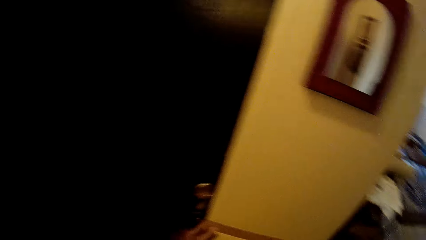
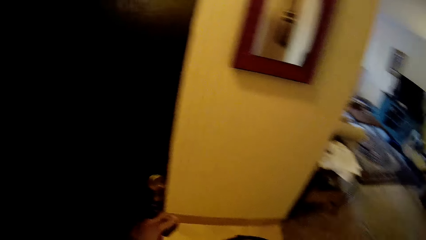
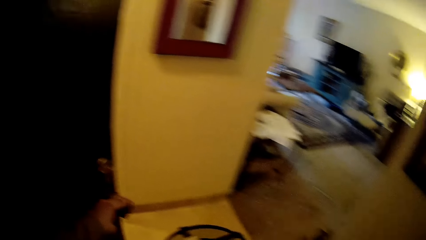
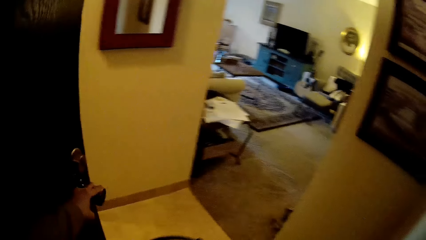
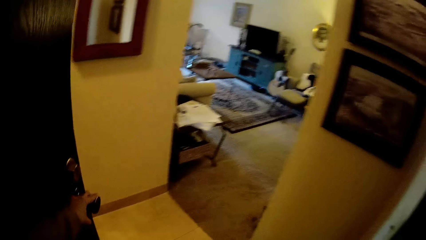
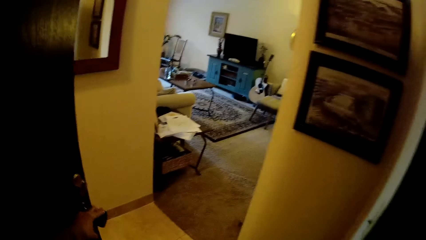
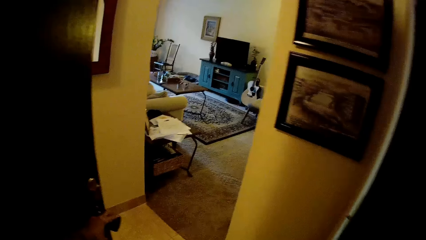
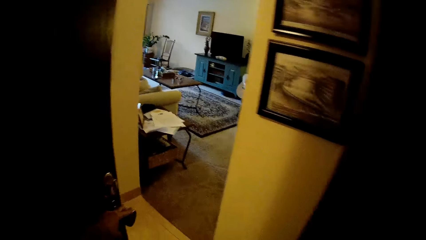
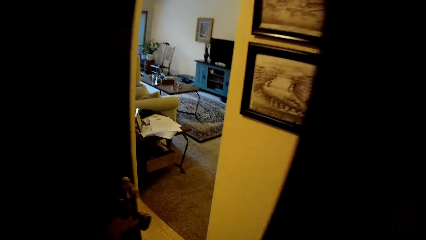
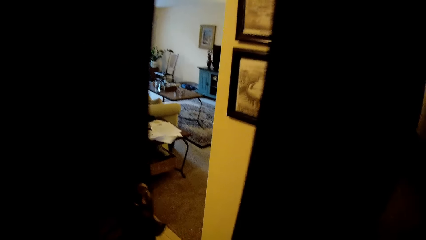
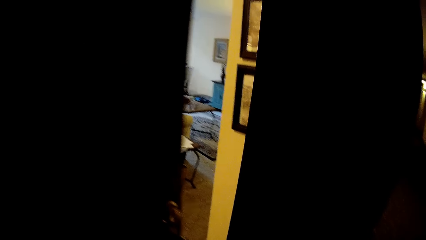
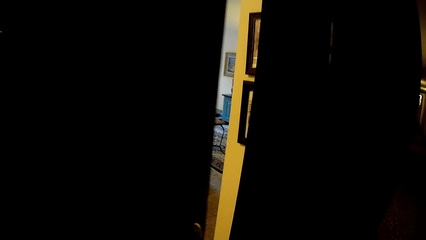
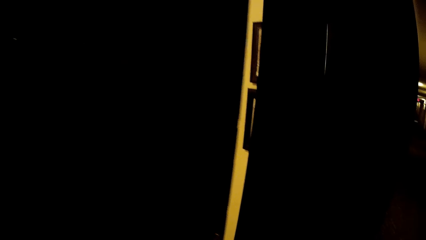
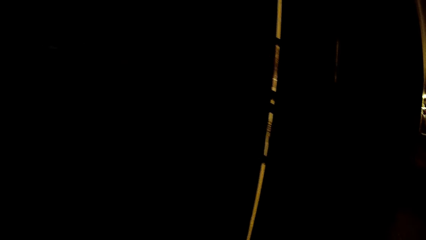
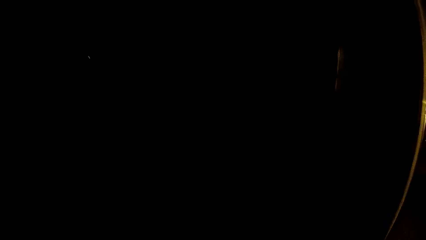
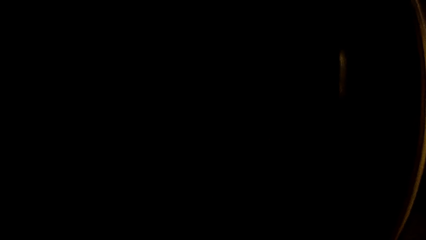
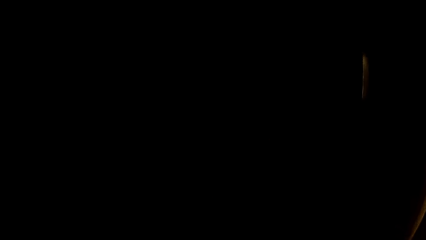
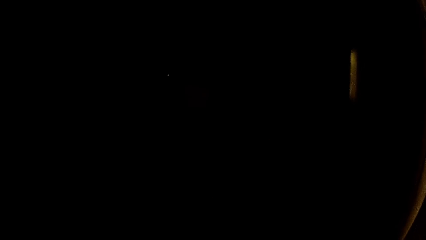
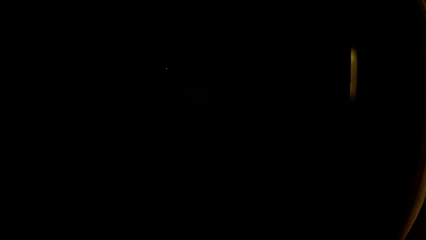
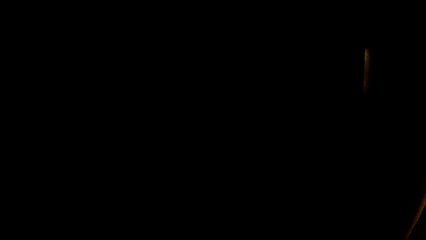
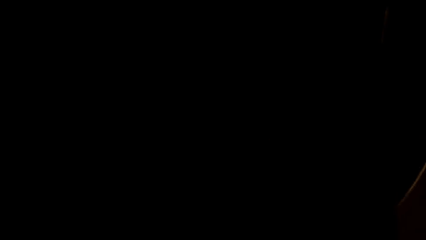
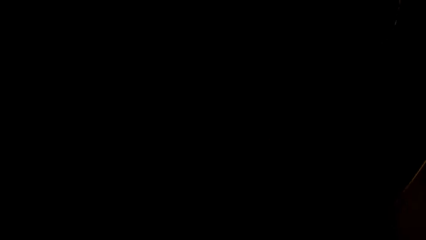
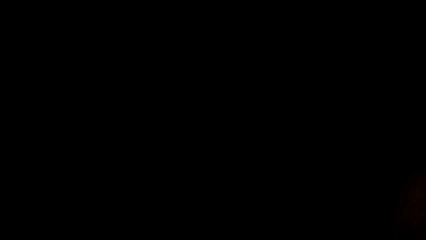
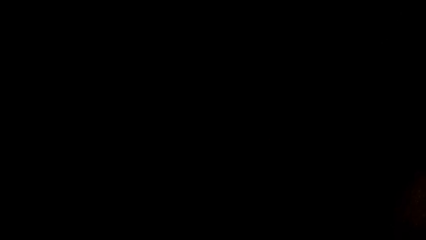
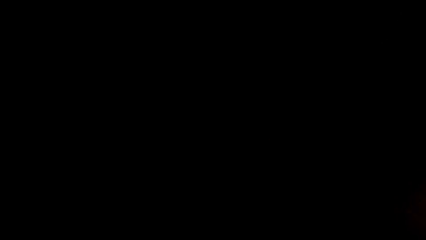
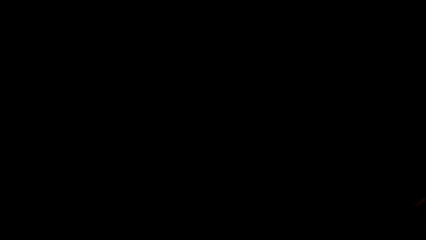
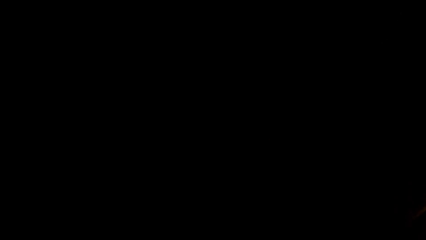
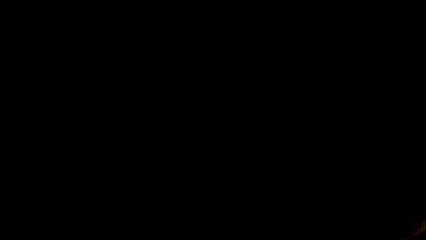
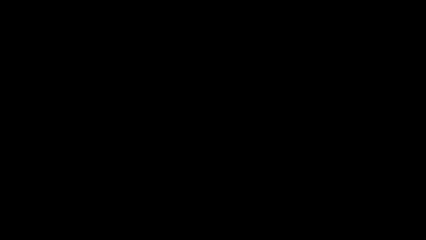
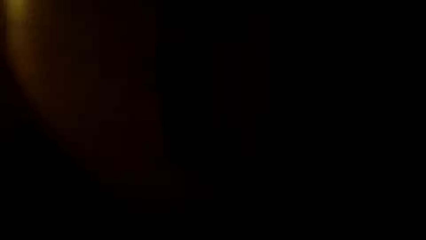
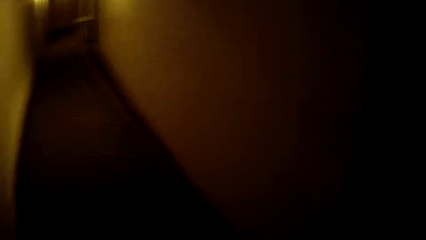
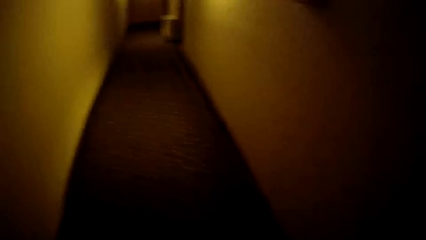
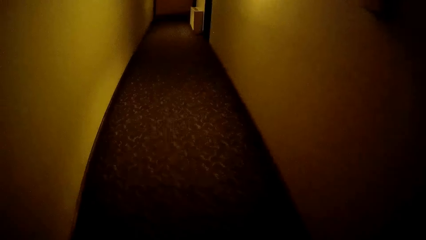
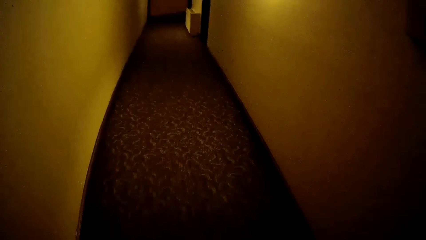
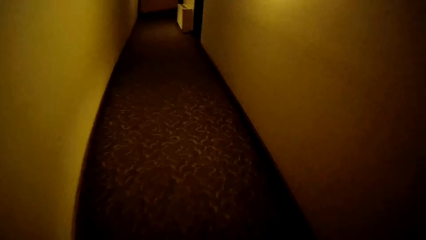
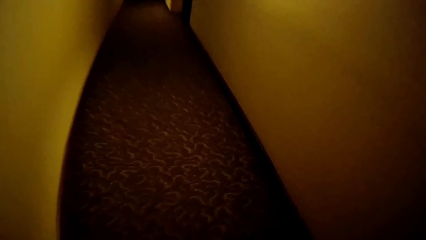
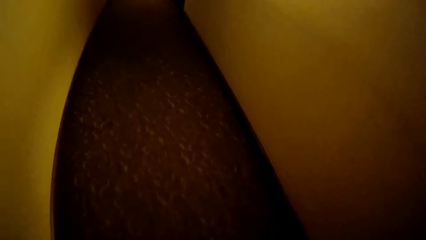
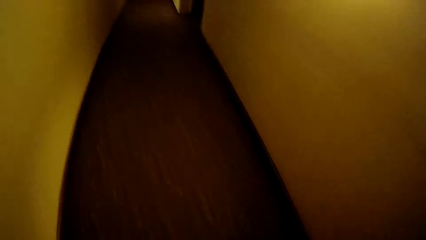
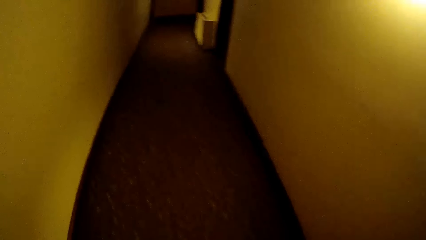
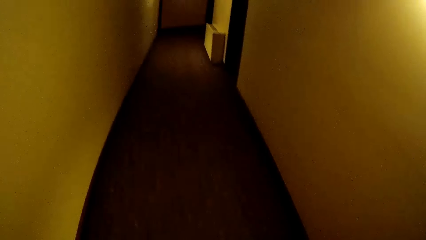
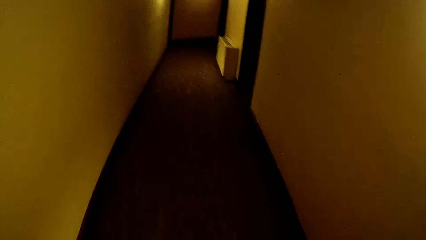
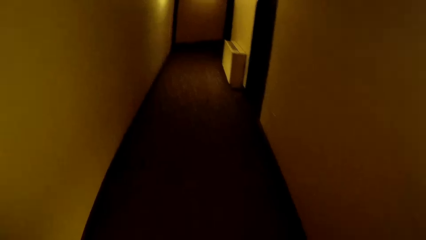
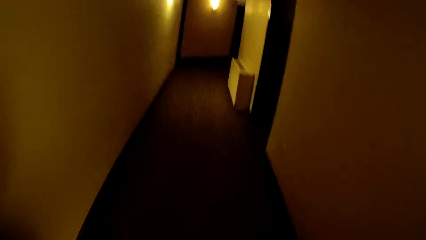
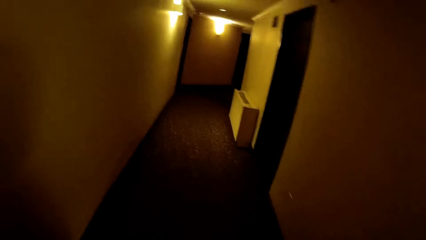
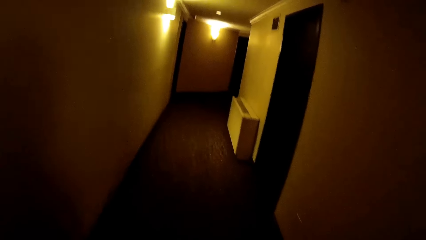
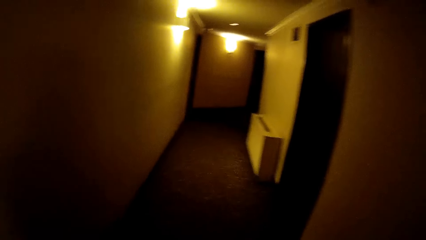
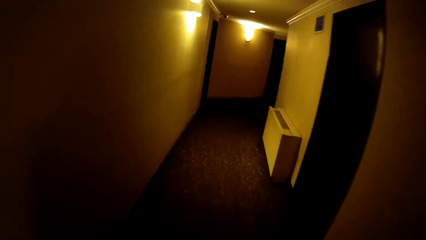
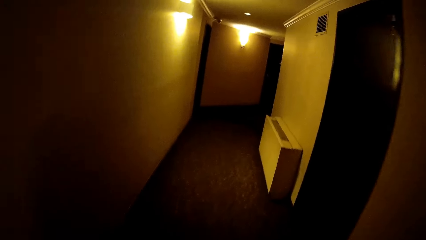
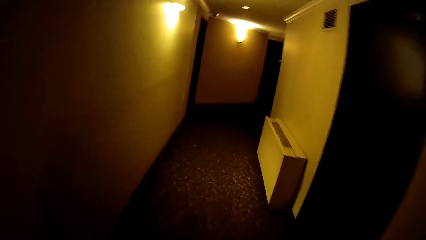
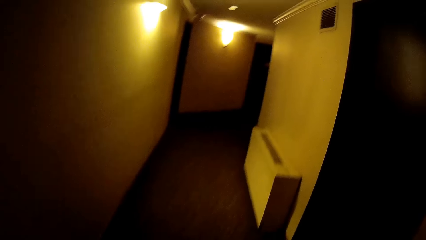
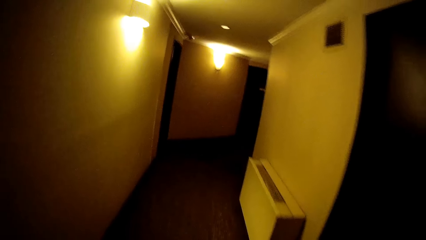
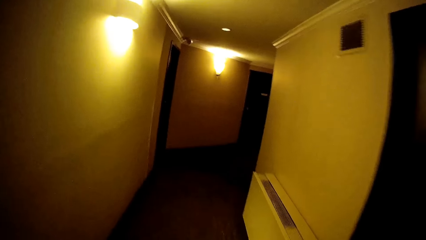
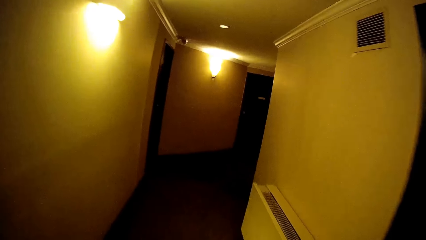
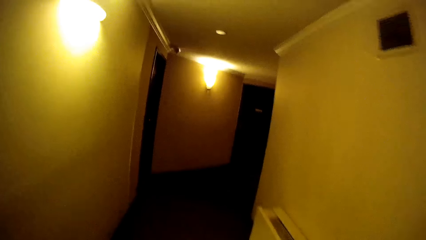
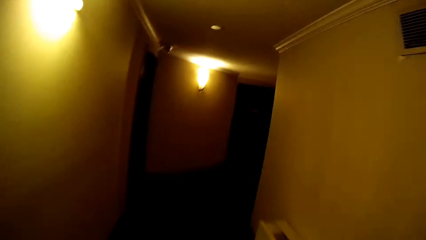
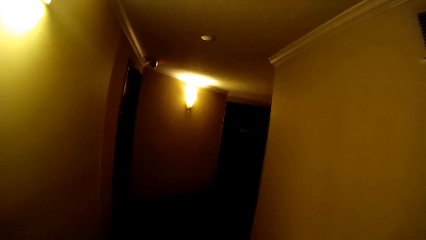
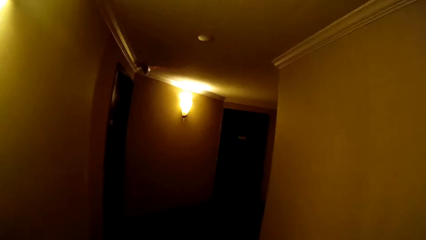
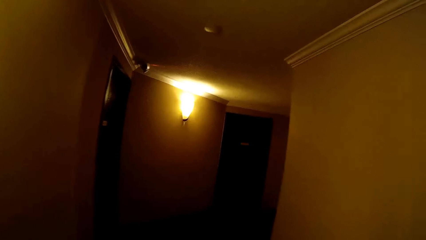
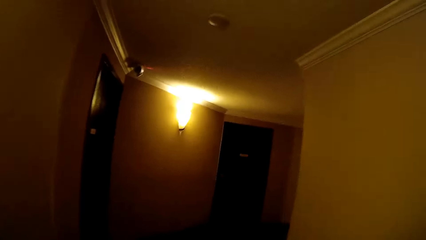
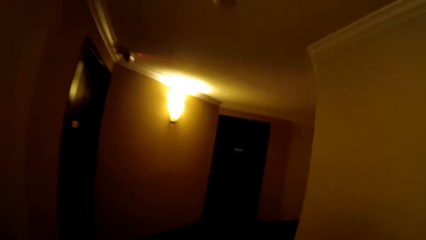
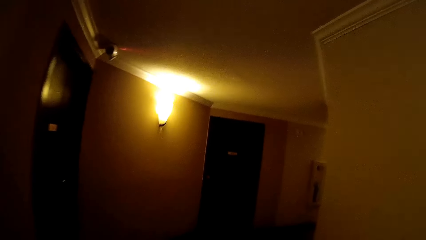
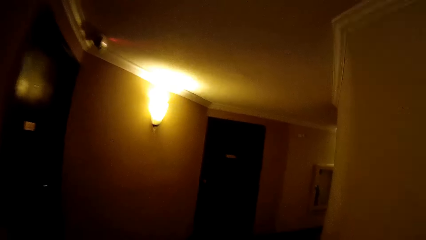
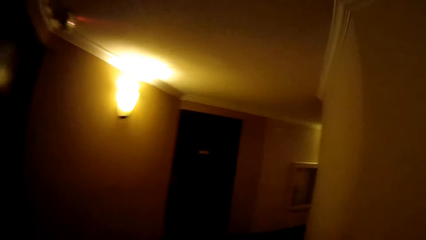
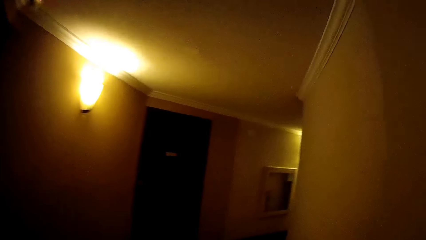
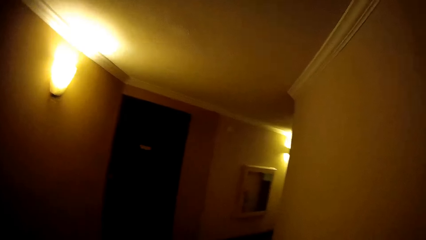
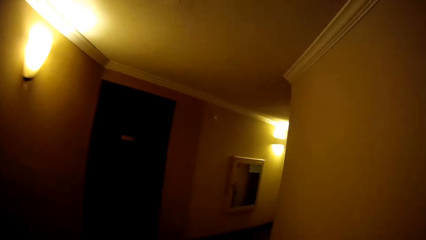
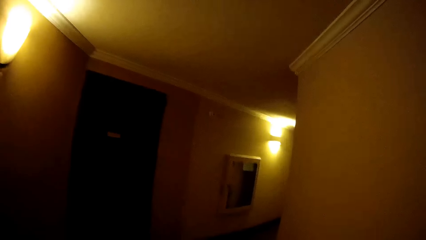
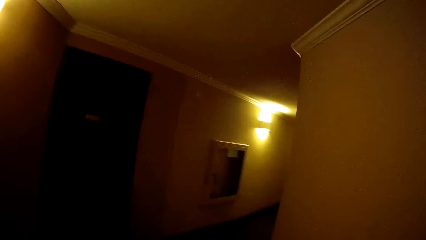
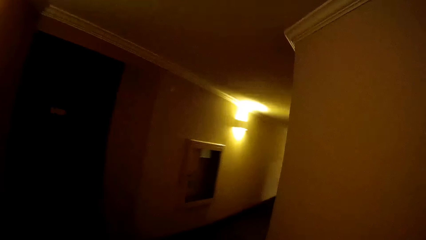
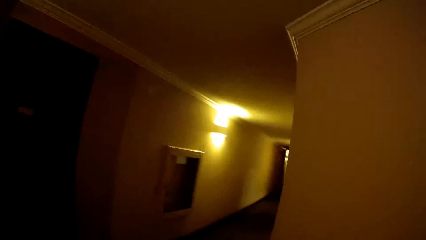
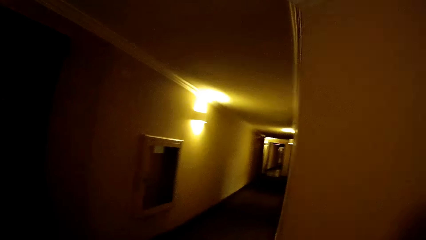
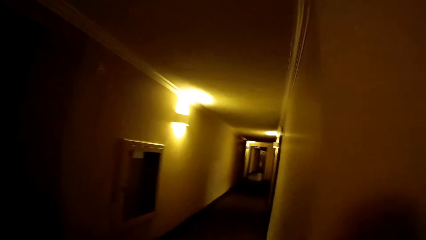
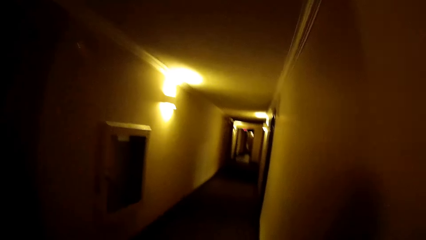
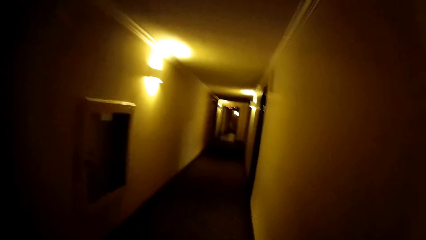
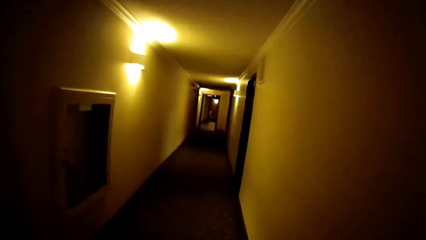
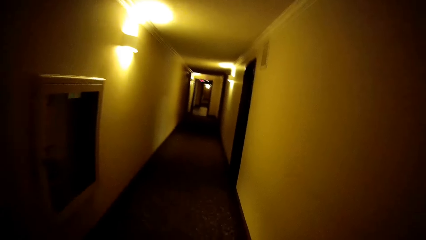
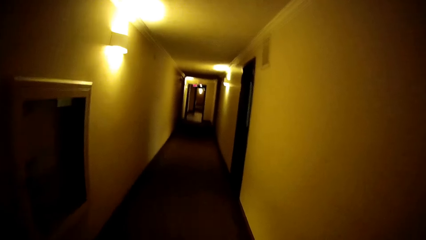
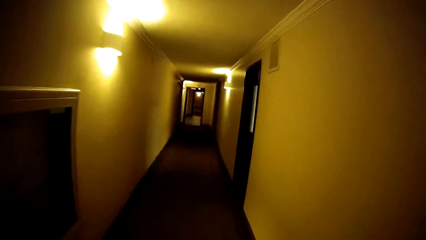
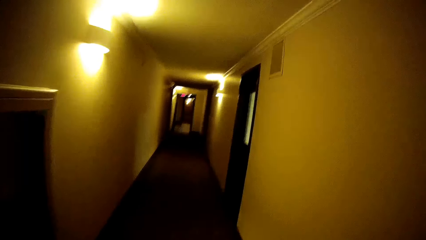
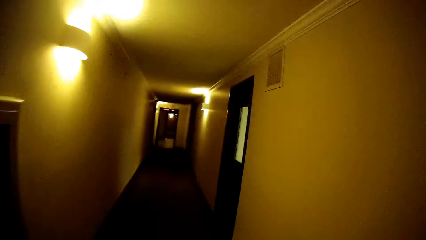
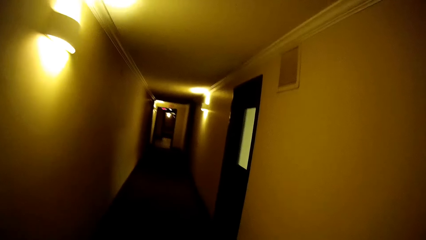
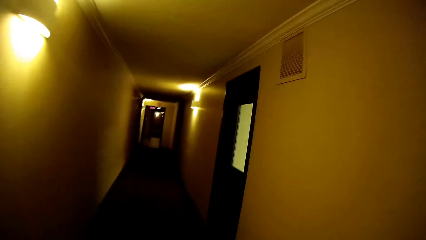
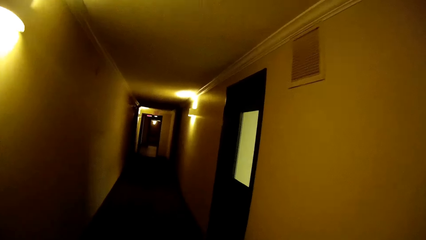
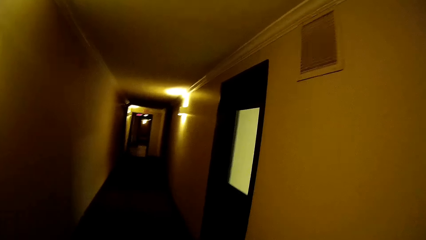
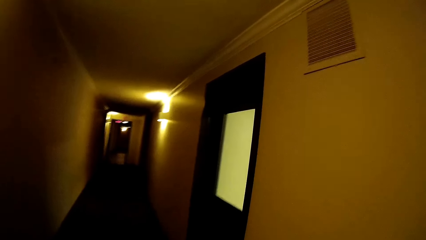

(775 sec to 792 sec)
The camera wearer looks around. She closes the door with her left hand. She walks down the hallway.
